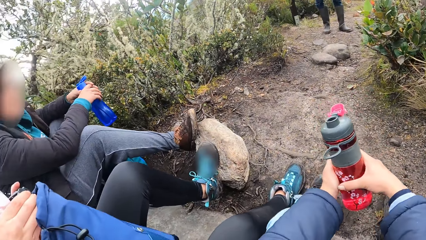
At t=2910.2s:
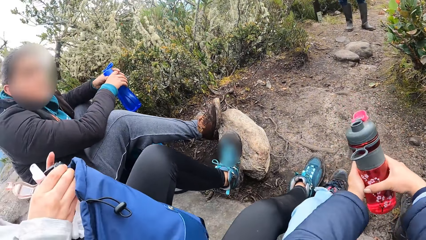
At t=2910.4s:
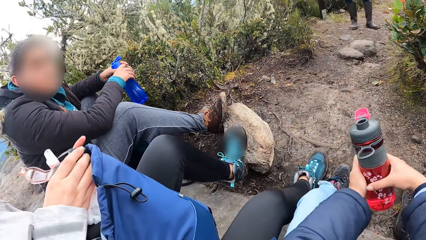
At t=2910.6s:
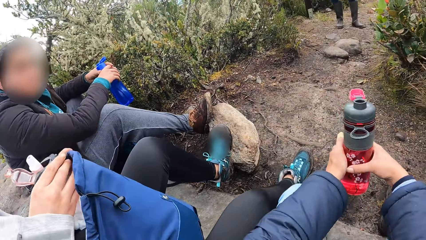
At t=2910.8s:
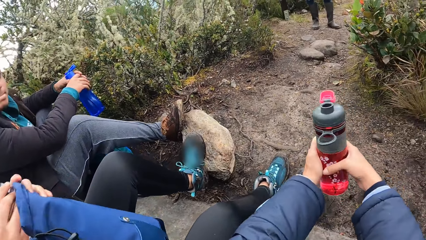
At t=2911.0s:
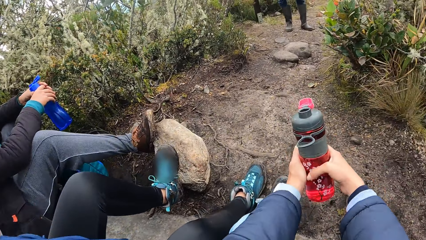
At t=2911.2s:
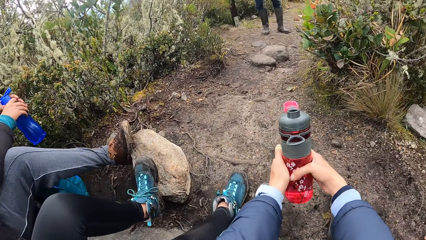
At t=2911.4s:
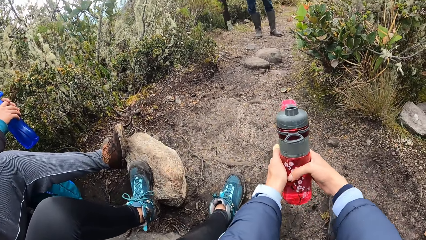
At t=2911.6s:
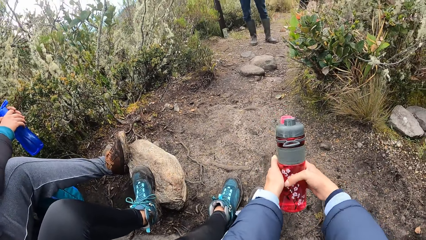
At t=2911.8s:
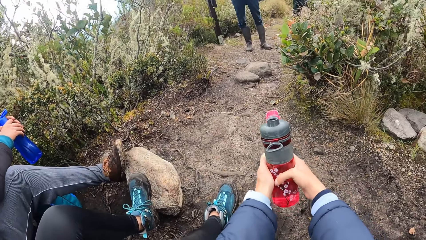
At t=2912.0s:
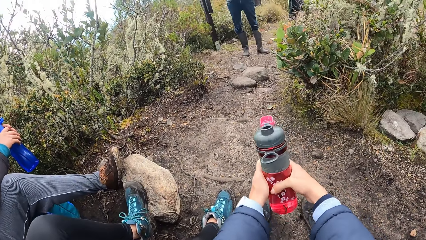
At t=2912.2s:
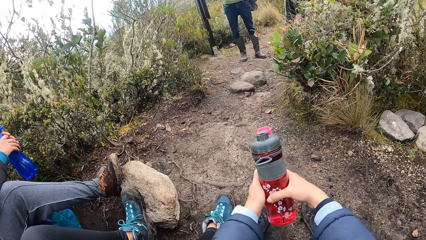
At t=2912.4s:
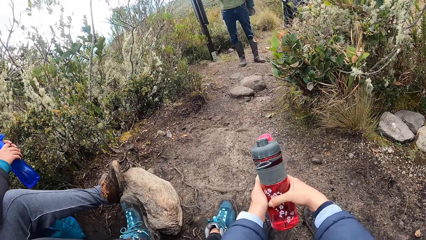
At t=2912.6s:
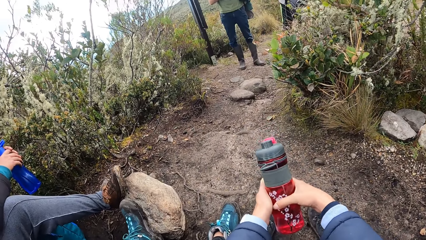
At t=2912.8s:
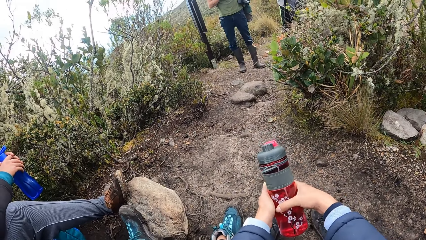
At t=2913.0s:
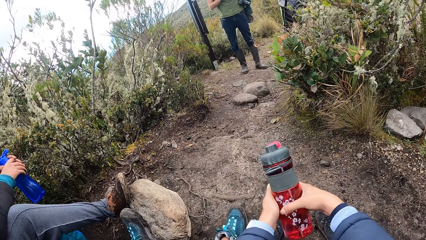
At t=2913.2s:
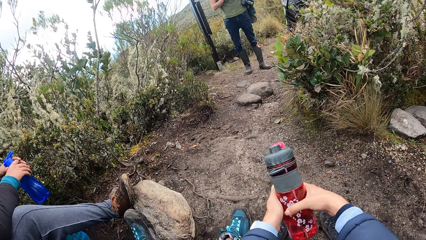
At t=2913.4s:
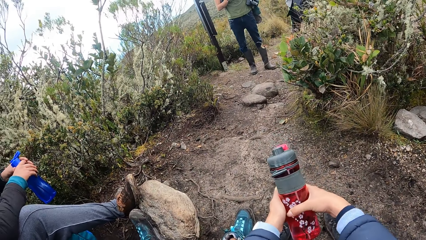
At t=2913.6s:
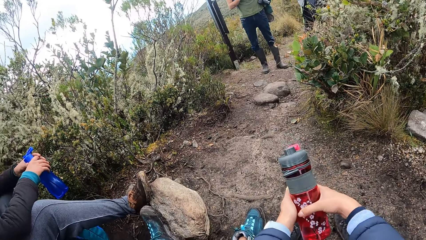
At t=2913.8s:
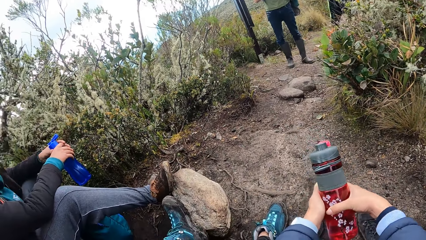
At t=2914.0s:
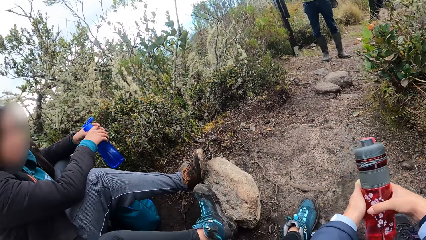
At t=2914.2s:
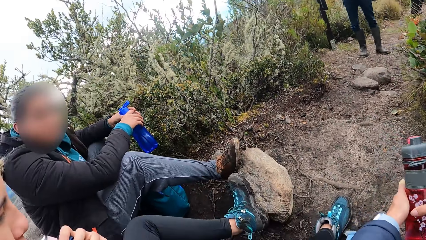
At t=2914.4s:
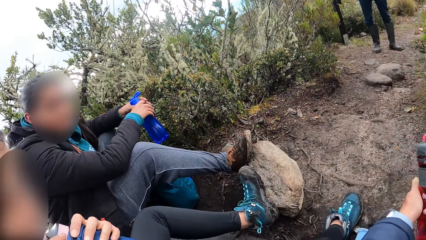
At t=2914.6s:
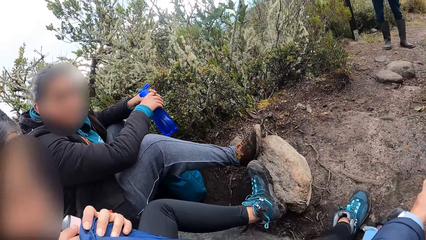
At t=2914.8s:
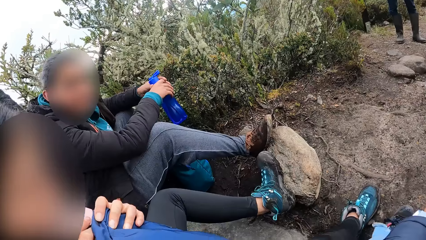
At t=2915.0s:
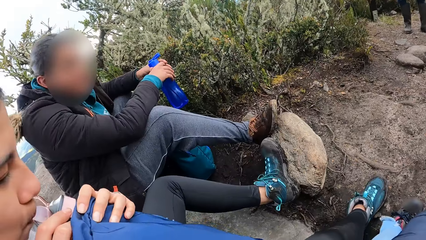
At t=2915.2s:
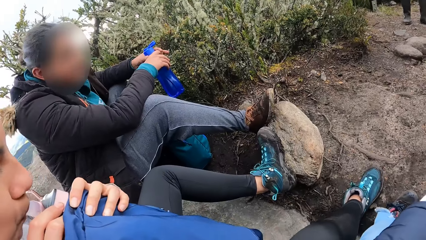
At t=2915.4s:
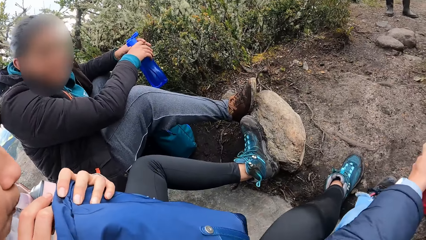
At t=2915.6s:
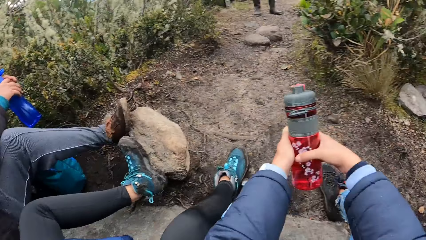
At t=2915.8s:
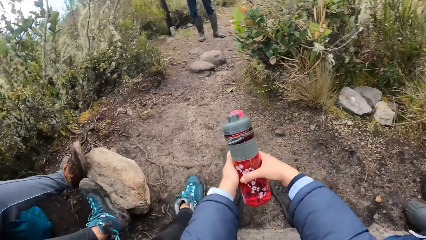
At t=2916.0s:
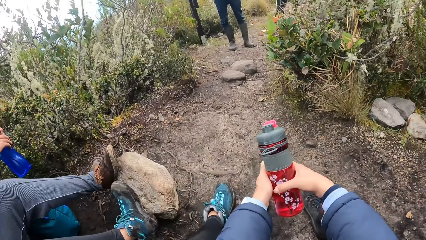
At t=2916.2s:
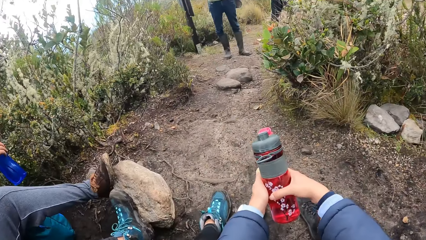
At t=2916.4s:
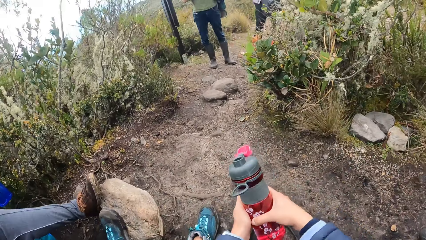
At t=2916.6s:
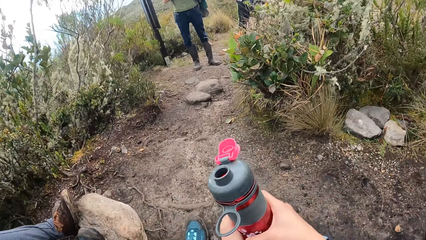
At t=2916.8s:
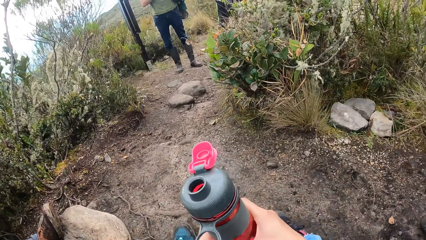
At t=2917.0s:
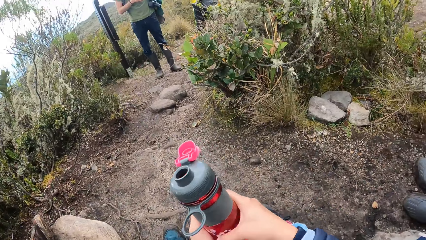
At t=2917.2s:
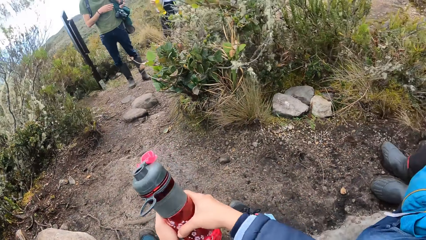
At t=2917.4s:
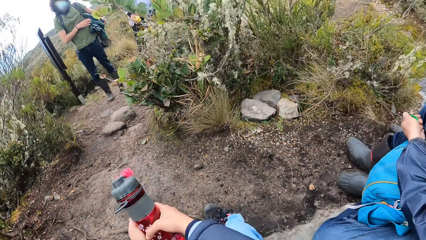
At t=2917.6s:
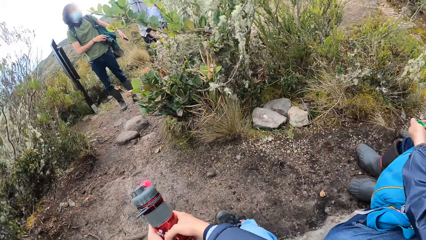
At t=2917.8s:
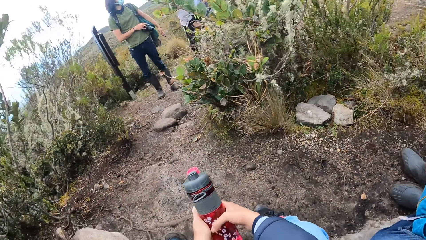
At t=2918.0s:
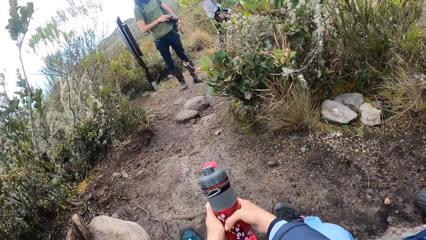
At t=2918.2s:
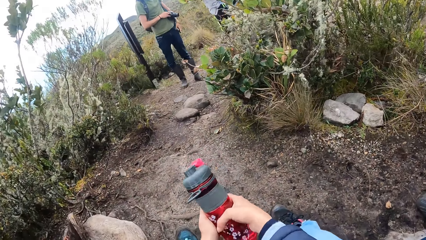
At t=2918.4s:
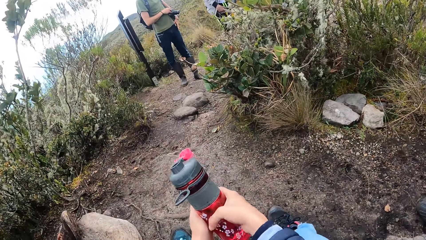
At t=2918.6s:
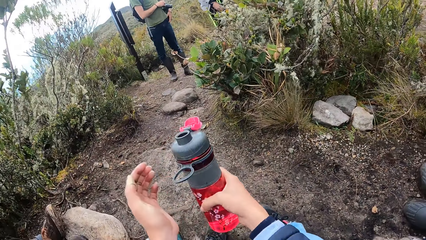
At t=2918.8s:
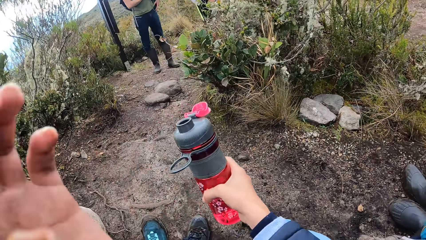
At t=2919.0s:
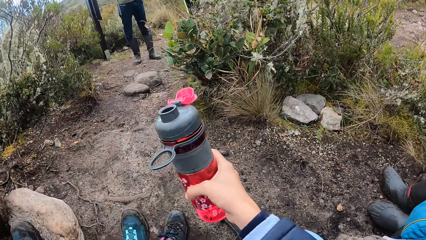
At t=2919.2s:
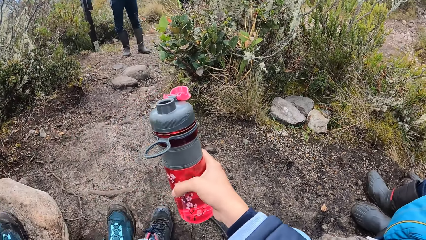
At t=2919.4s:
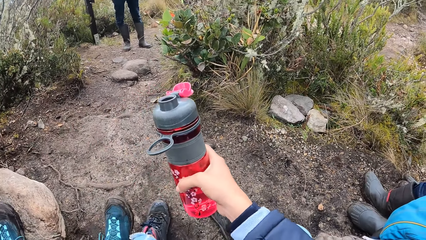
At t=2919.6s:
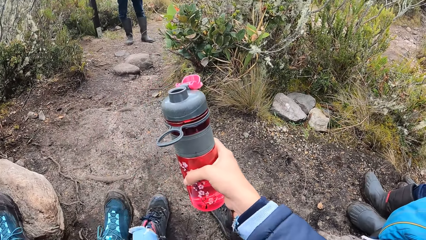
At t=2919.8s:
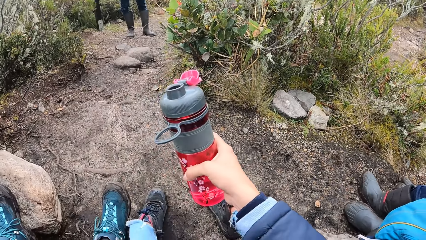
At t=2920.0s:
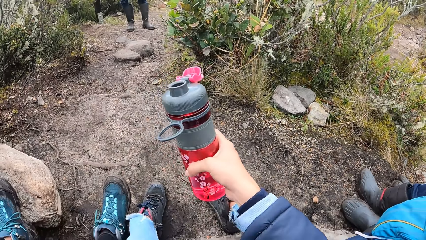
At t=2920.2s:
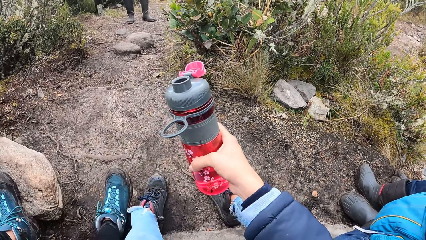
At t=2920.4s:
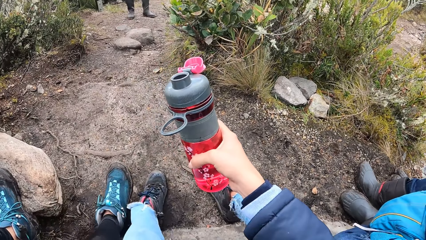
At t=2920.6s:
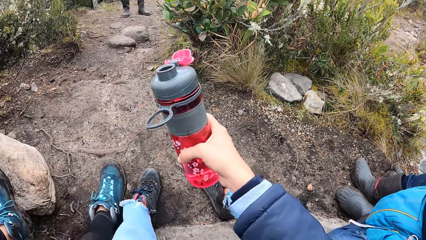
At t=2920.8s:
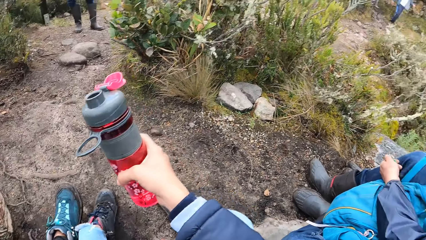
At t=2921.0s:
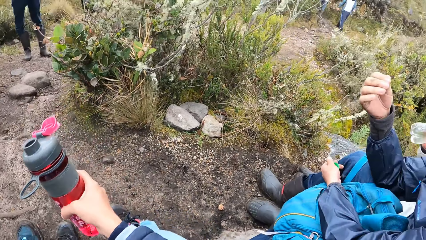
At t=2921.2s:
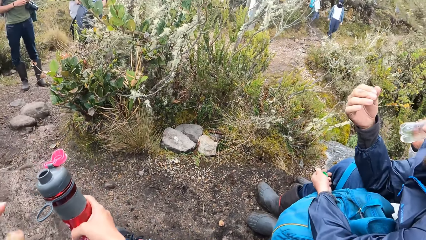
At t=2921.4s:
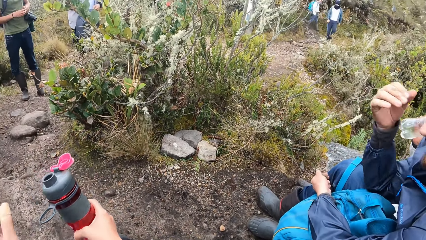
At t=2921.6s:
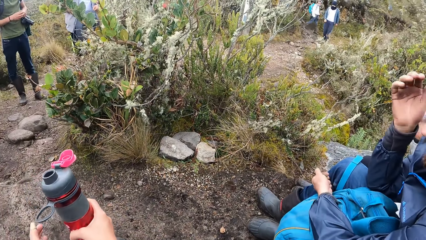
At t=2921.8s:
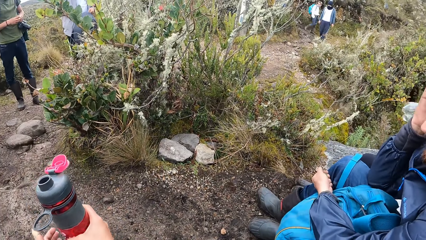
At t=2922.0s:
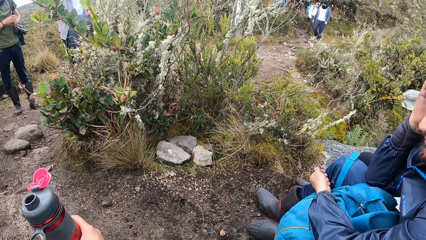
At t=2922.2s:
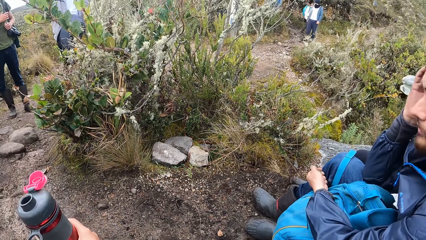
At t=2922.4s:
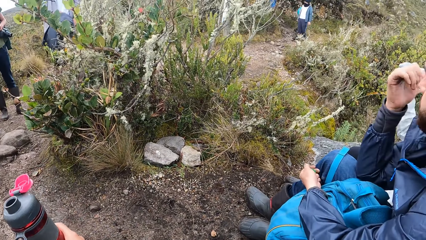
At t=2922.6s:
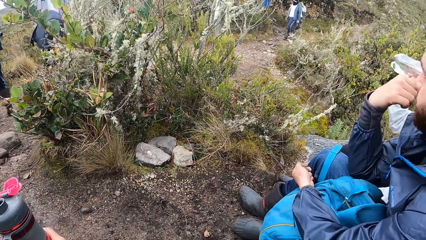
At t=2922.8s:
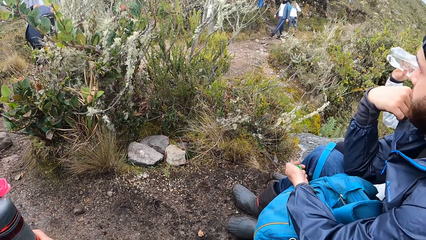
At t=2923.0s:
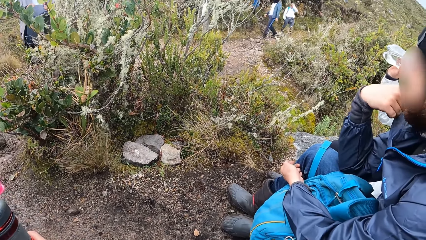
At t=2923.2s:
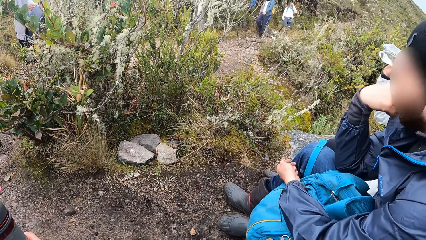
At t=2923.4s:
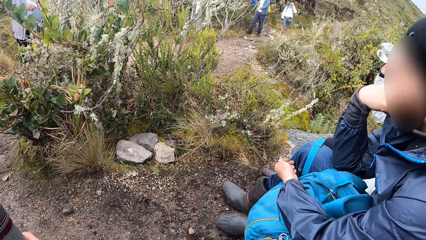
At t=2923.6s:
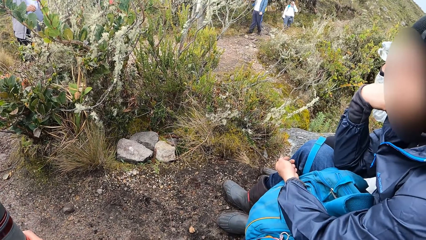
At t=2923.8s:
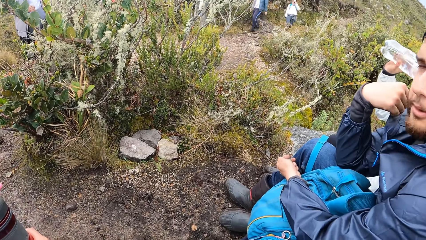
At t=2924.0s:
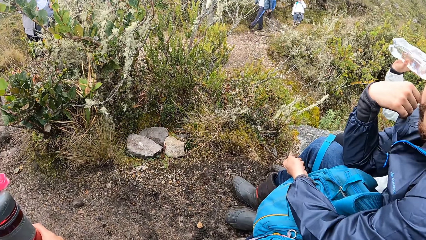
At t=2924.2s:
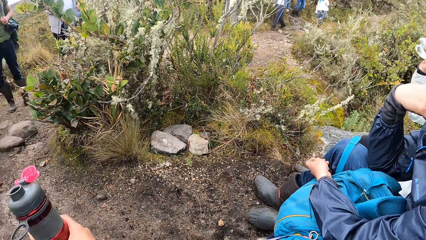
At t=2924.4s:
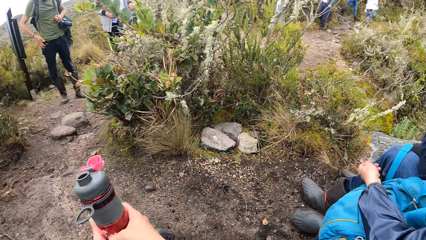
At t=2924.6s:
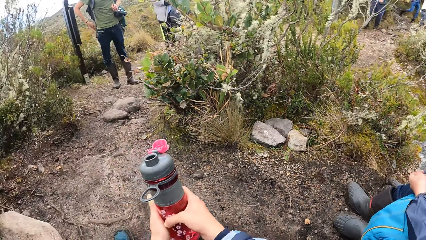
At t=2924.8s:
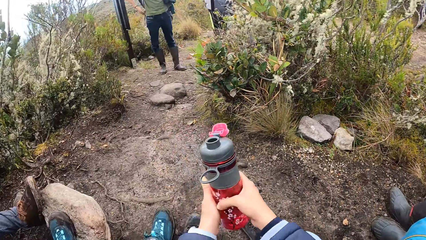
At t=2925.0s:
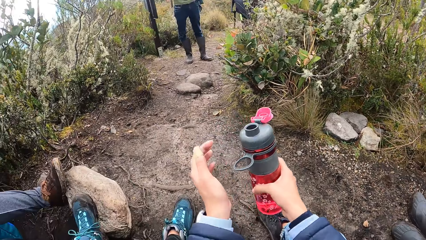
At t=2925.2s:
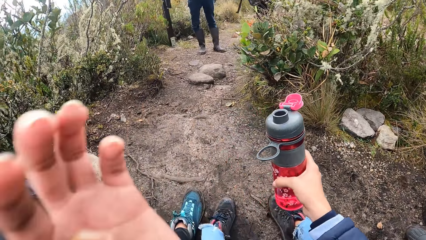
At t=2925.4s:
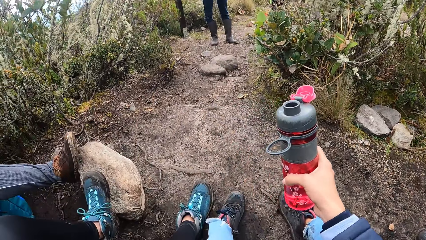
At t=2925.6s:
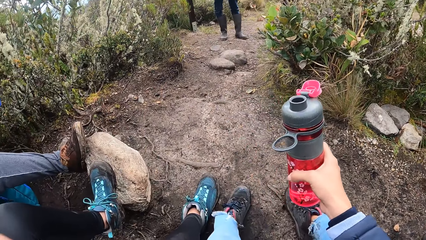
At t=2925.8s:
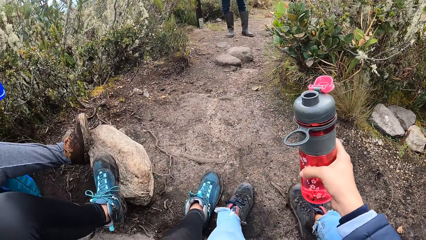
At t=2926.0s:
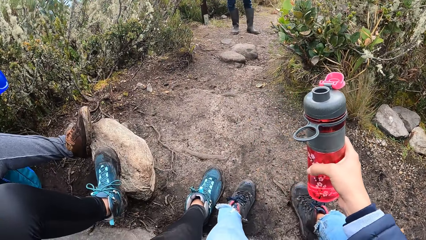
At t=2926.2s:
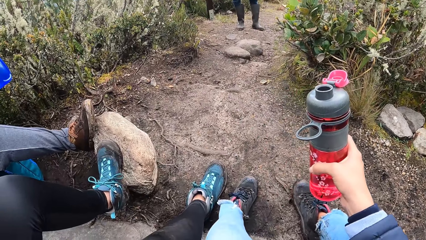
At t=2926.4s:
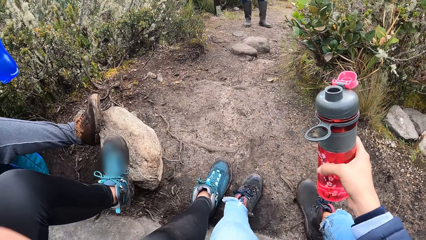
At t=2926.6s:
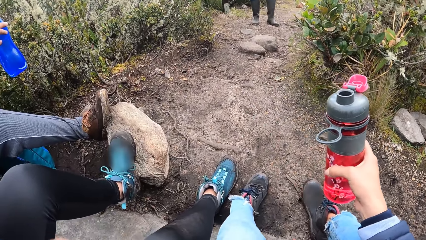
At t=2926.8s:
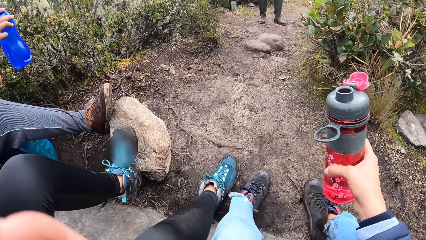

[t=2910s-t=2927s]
The lady holds a bag. The camera wearer looks around. They touch something. Another lady drinks water.
